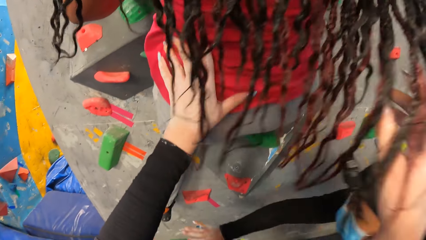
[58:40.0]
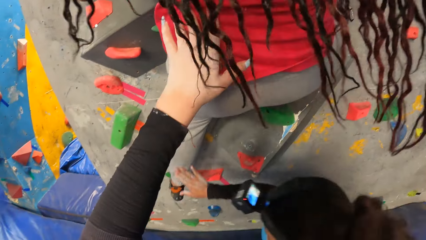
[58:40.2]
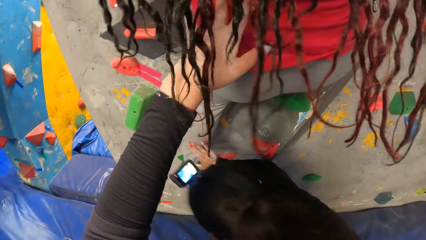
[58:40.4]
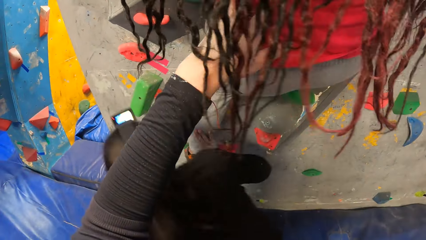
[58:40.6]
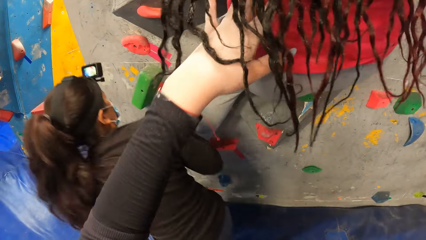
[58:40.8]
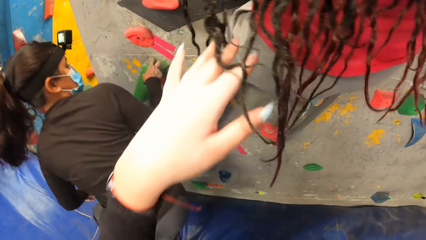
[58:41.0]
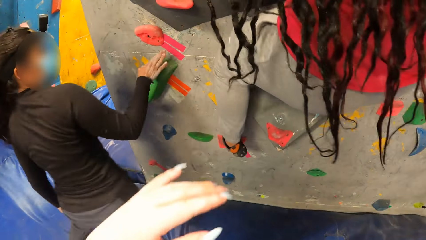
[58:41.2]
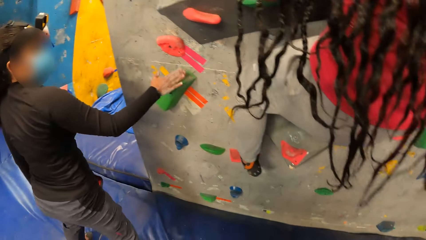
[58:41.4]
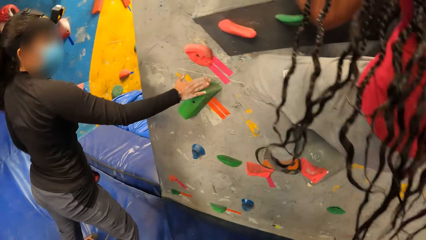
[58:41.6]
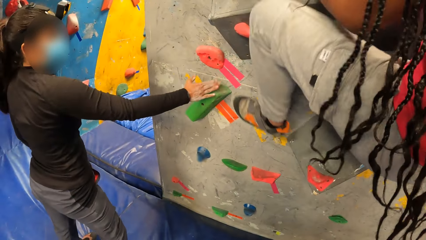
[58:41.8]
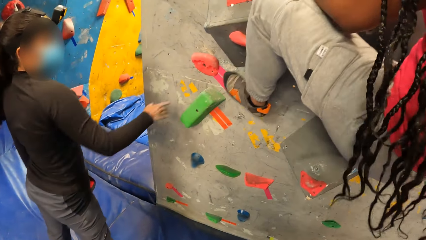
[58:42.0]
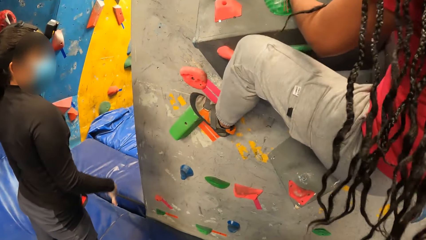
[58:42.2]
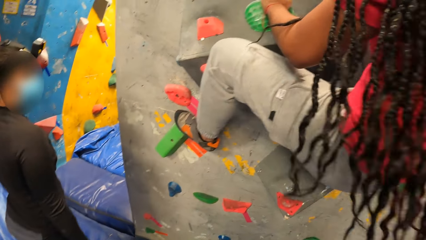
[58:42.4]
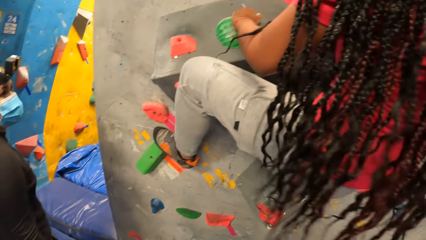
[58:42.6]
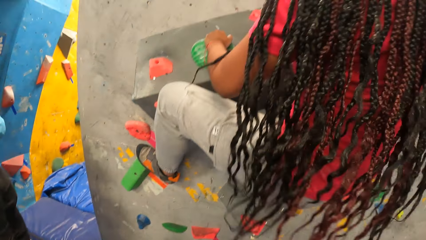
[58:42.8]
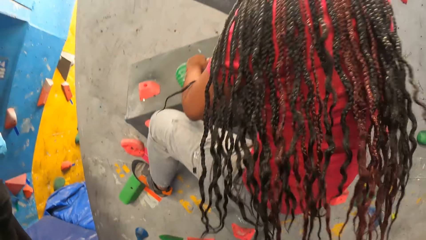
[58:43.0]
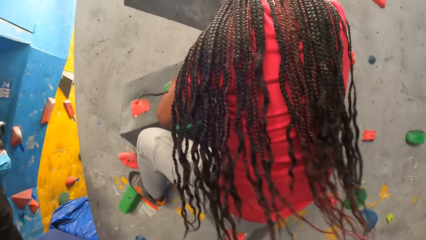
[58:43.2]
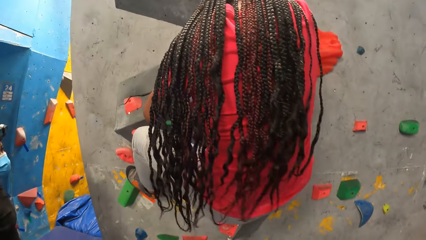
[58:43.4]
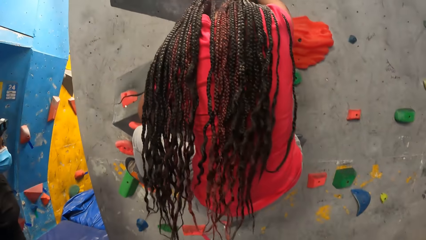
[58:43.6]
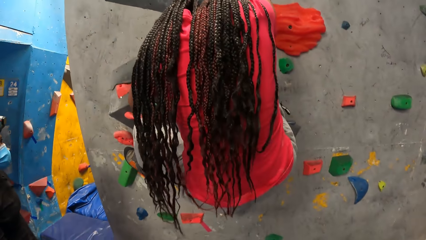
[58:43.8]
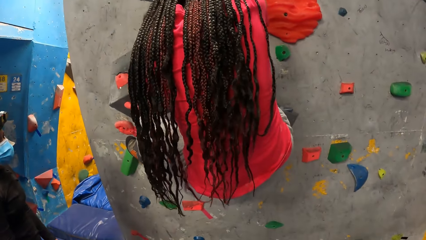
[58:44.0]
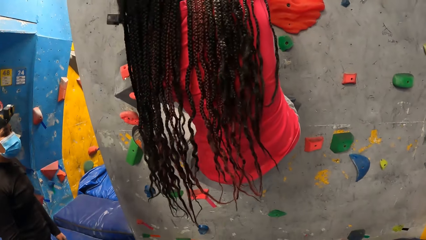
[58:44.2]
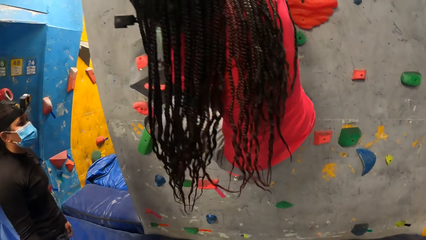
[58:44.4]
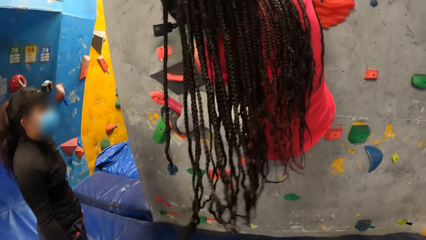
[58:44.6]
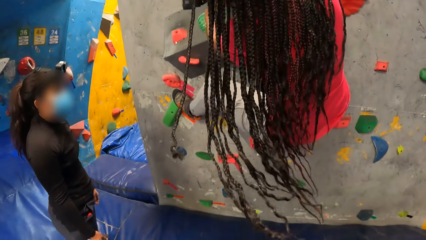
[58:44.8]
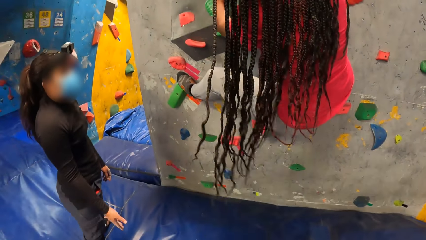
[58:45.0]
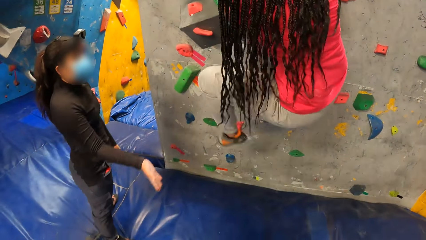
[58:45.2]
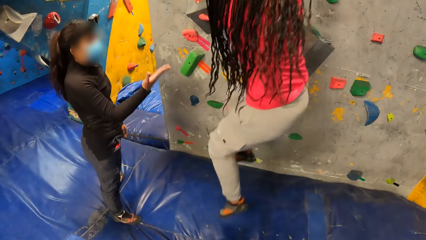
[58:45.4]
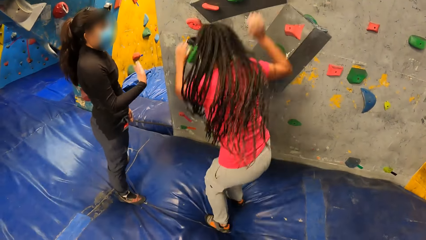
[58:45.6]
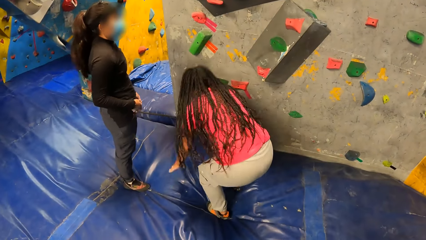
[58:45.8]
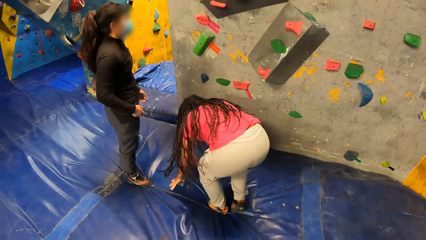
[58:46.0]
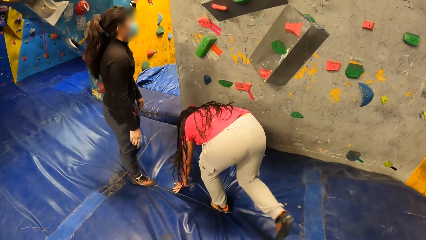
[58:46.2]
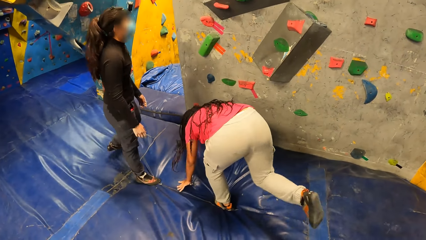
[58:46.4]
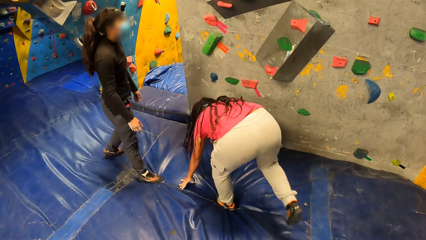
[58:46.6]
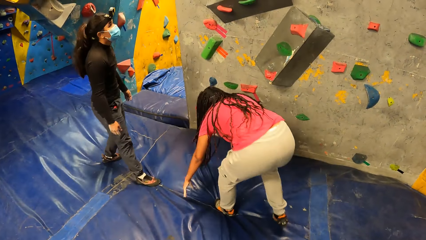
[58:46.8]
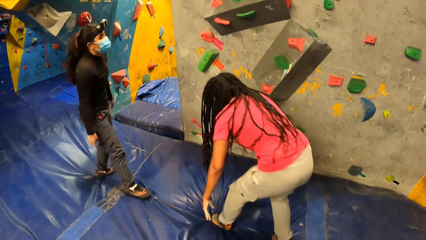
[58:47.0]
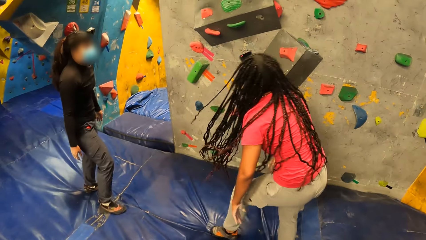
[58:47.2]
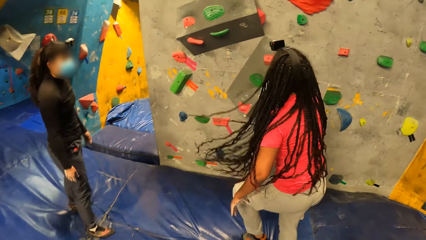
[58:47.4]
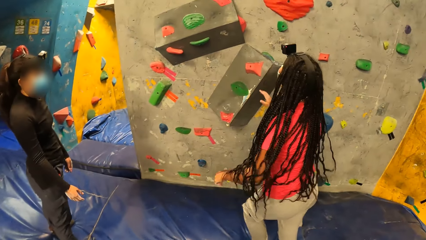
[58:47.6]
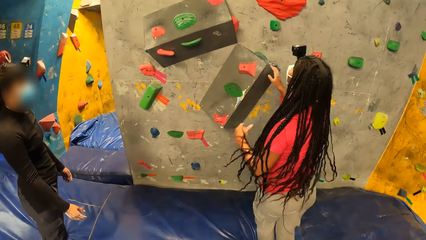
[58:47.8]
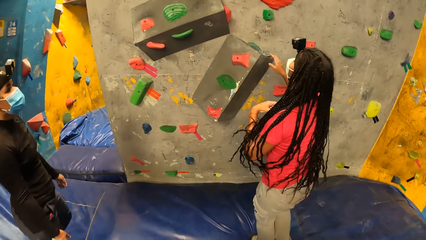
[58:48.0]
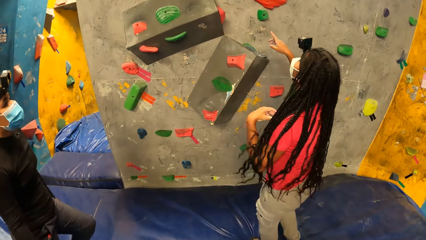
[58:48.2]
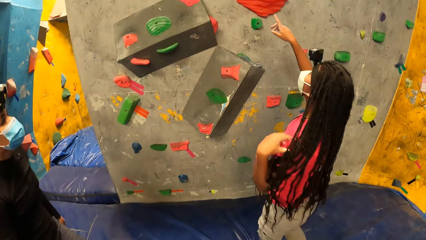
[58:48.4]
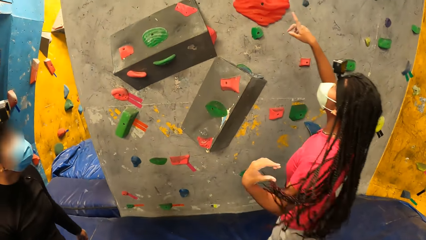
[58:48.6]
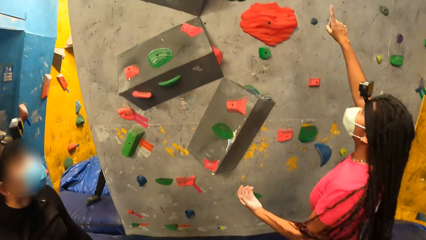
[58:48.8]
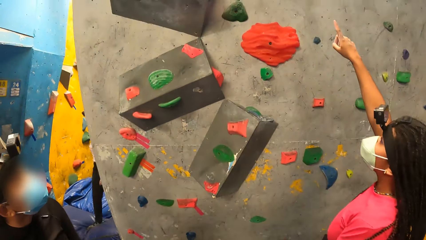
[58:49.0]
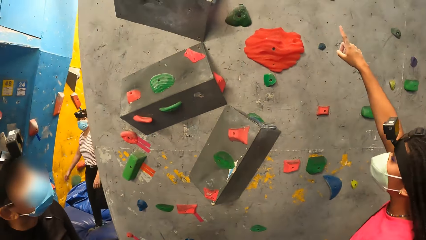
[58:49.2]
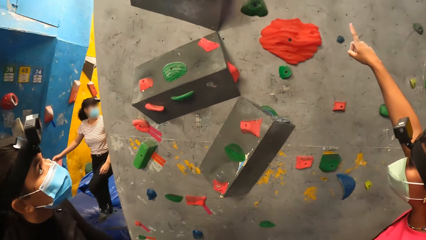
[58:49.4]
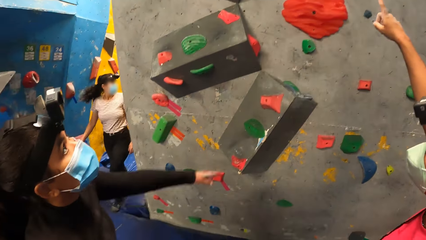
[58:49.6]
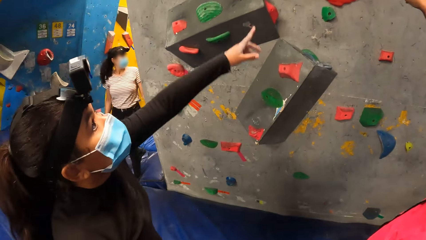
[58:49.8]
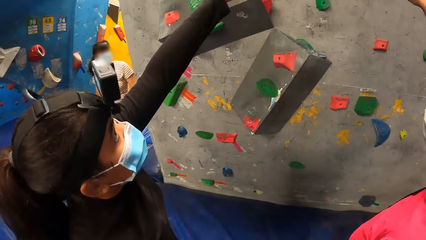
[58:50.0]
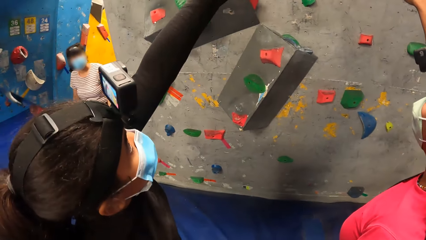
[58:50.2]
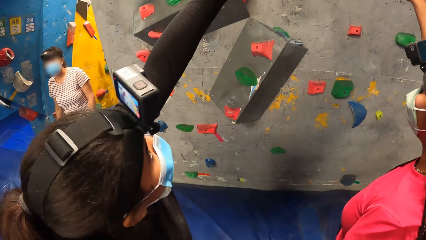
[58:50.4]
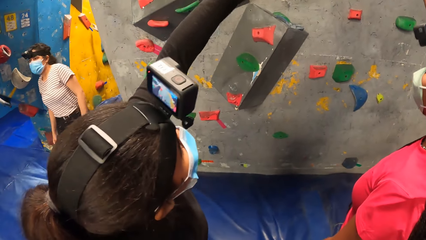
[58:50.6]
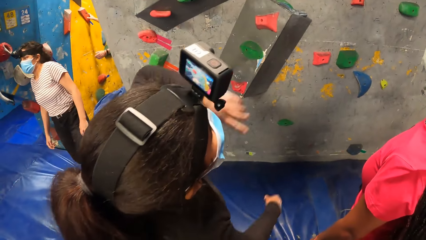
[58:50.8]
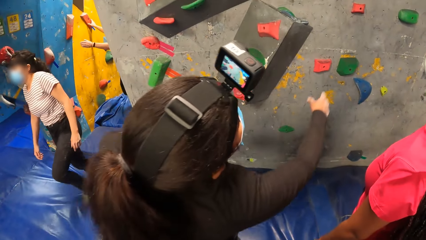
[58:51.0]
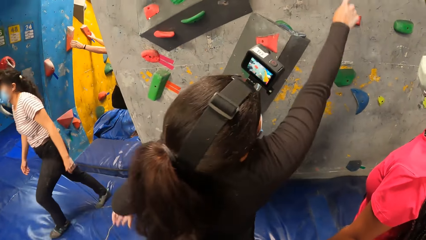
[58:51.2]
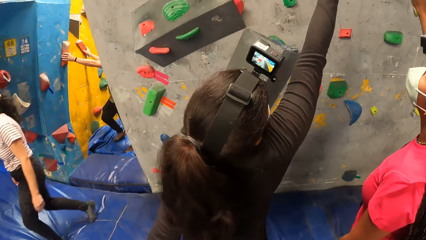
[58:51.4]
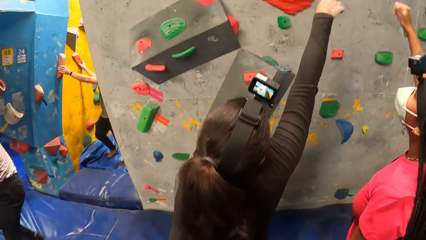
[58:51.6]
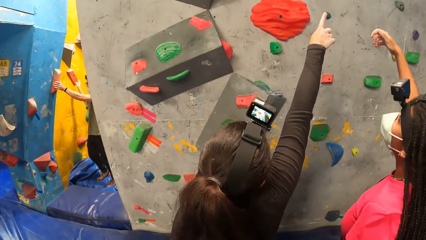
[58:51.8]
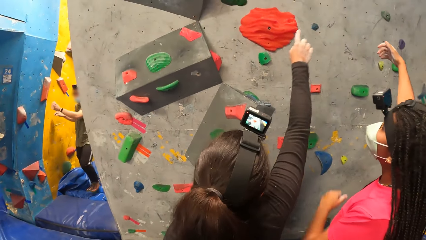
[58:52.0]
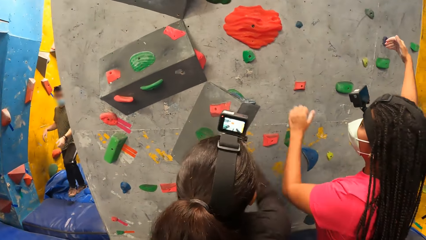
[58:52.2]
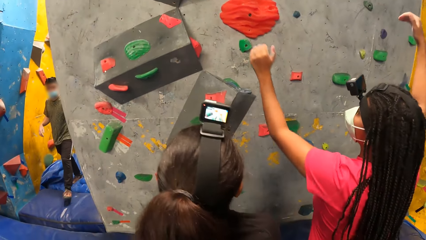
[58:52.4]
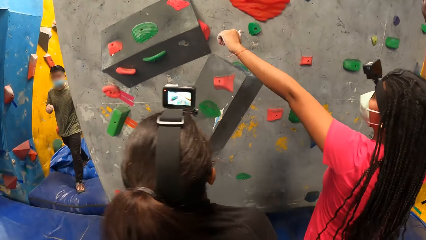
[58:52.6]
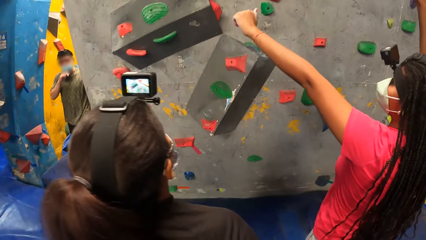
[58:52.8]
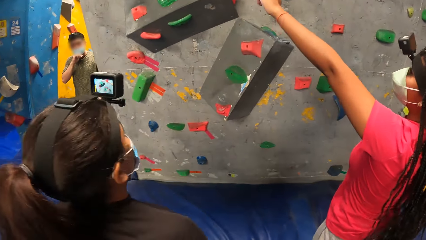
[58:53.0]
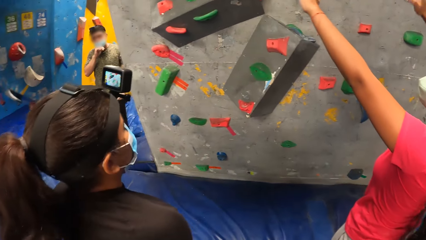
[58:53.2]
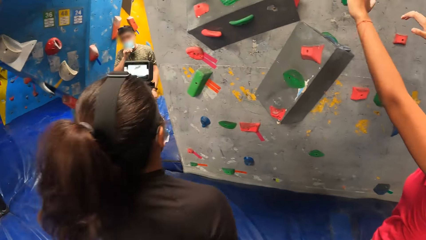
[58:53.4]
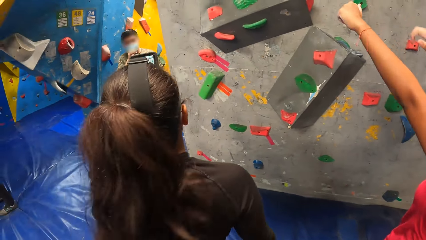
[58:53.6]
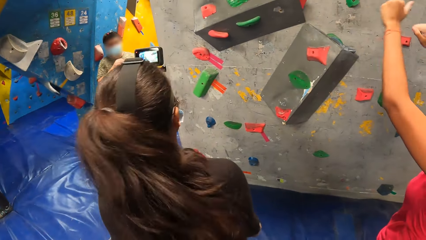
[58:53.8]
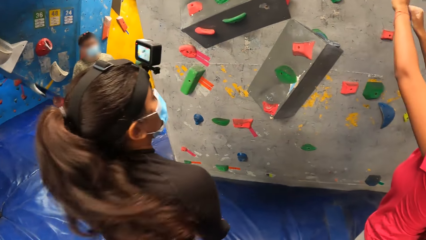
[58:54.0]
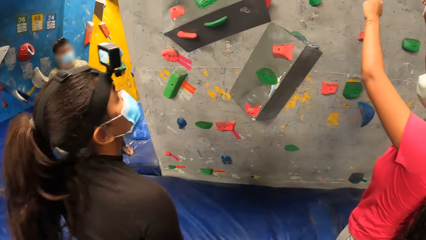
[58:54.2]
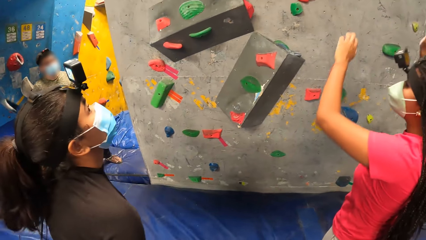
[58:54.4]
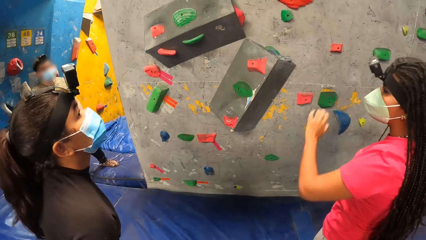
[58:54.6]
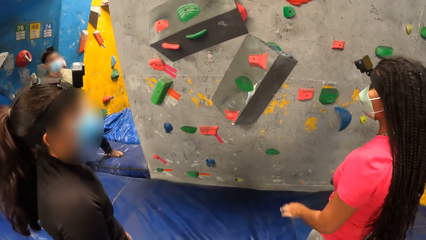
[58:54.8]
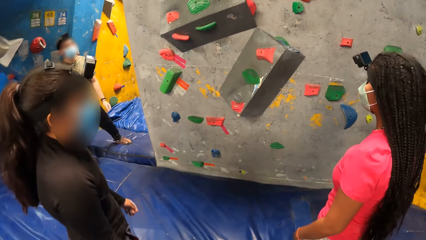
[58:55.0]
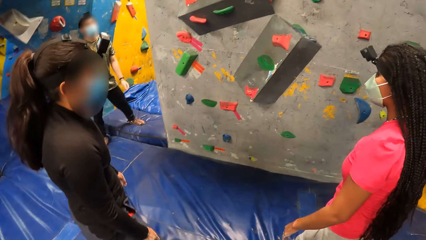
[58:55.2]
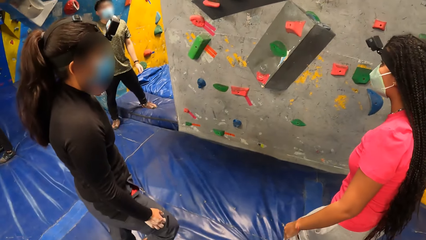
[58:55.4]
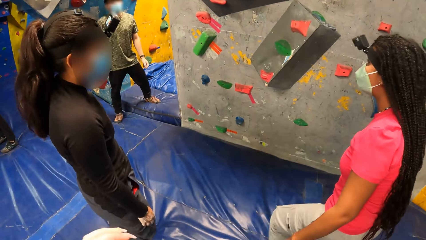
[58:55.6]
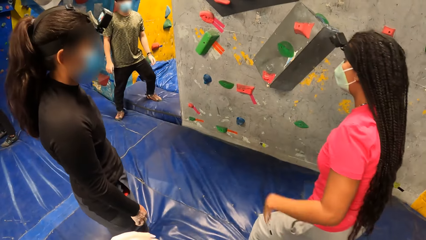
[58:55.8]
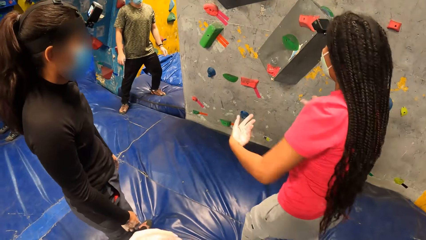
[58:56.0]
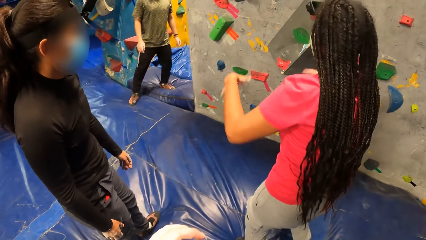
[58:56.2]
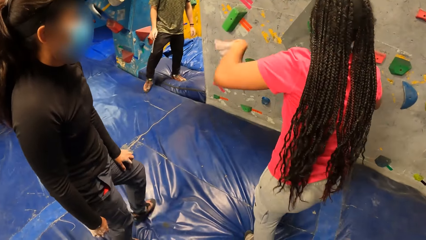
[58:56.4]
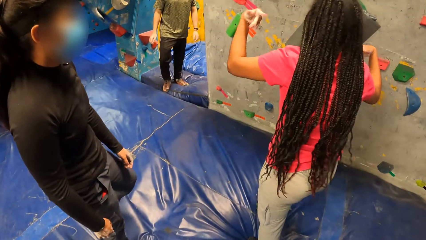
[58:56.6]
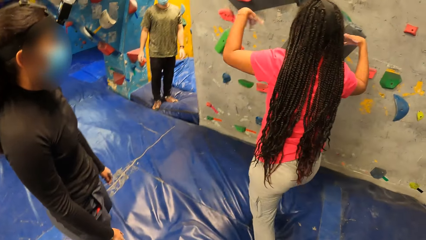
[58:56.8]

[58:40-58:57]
A woman bends beneath another woman. The first woman taps the hand hold on the wall. The camera wearer leaves the other woman. The camera wearer looks around. The other woman jumps down from the wall.
